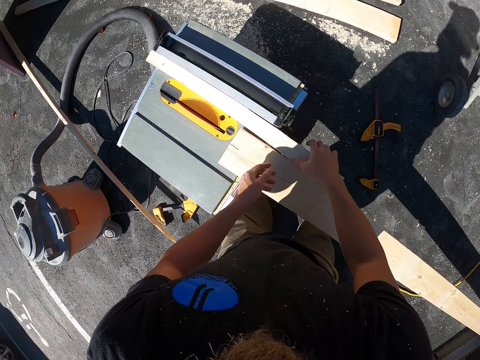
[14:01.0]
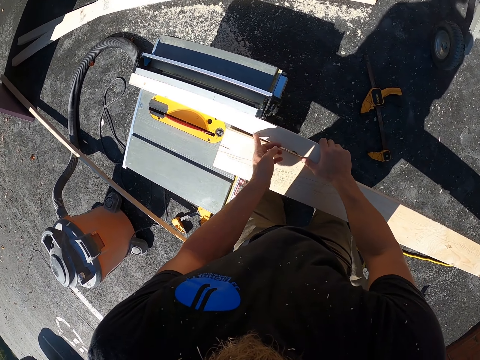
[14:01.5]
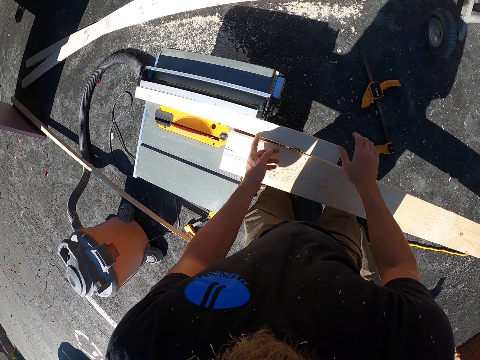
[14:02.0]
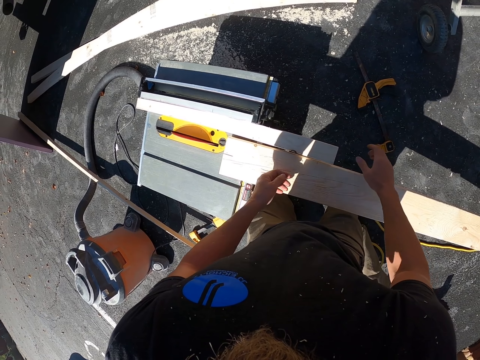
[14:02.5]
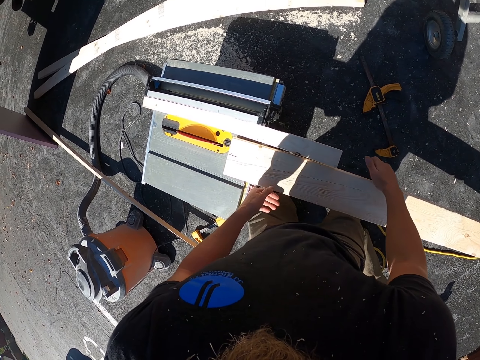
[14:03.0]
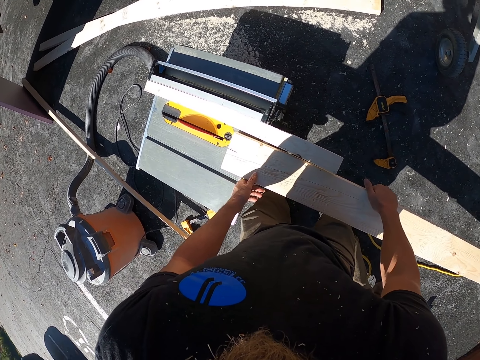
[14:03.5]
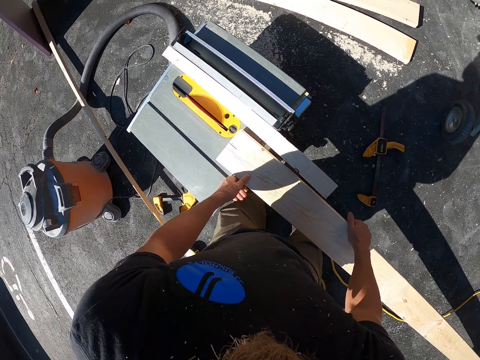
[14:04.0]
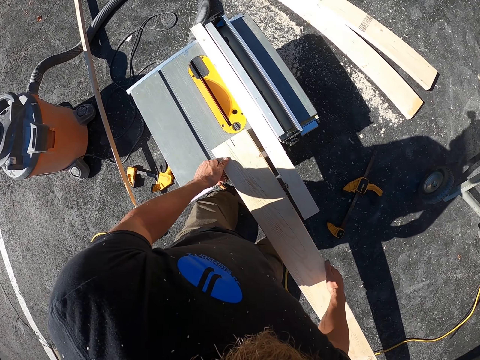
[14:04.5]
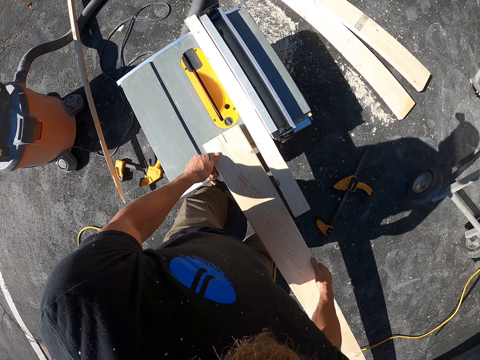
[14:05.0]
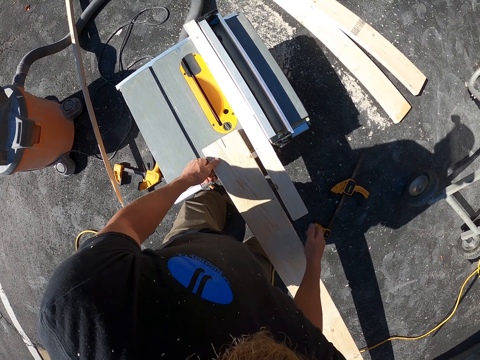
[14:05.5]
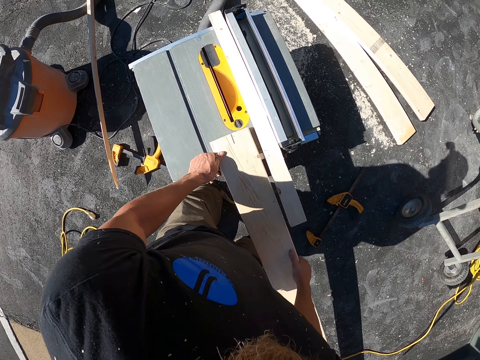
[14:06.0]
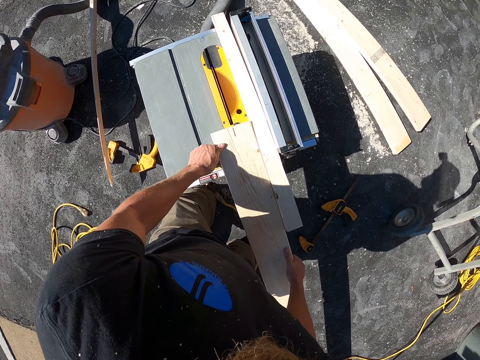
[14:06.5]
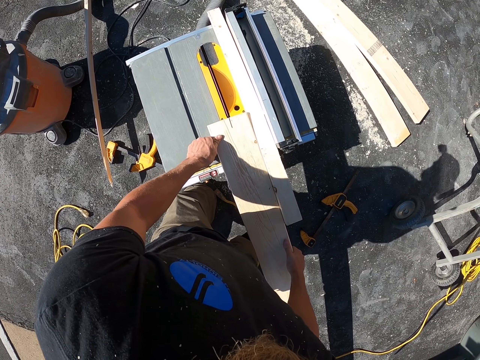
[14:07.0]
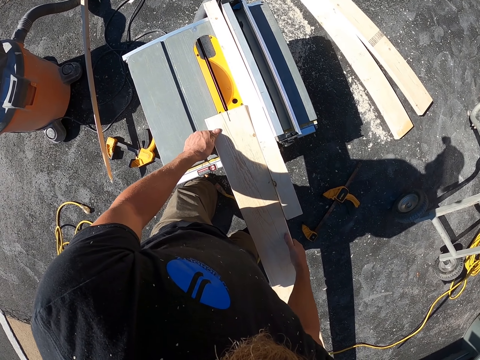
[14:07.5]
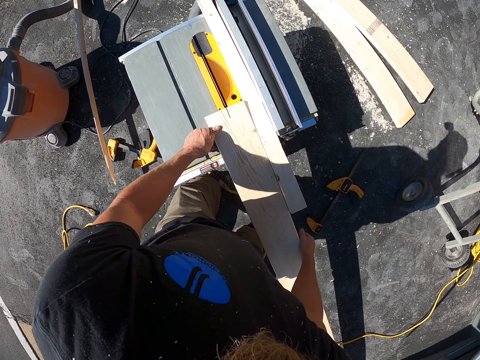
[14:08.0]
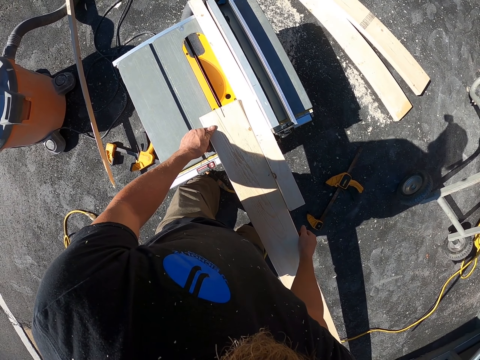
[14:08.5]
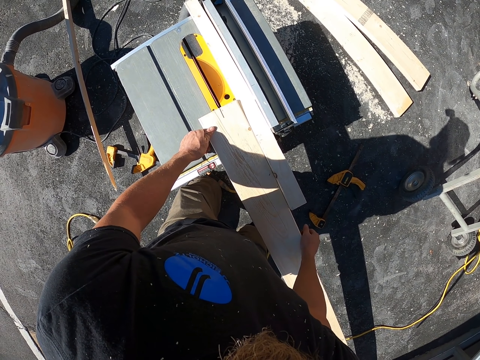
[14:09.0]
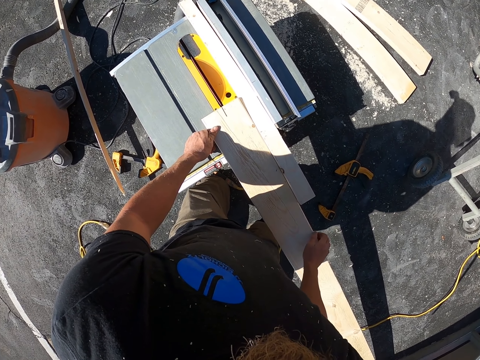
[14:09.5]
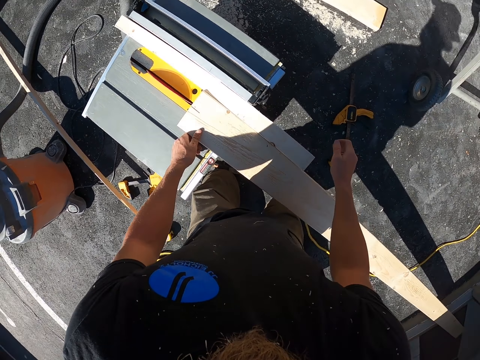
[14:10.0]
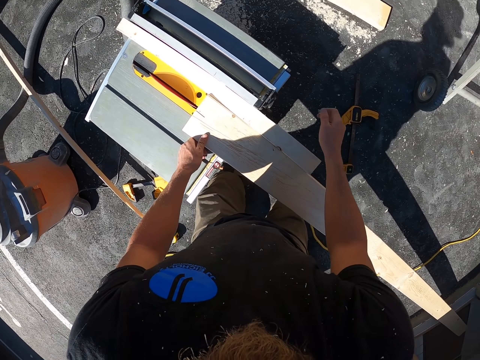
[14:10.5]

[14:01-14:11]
The camera wearer adjusts the wood on the wood cutting machine. They hold the wood with both hands. They hold the wood with both hands again. They adjust the wood on the wood cutting machine. They look at the wood.

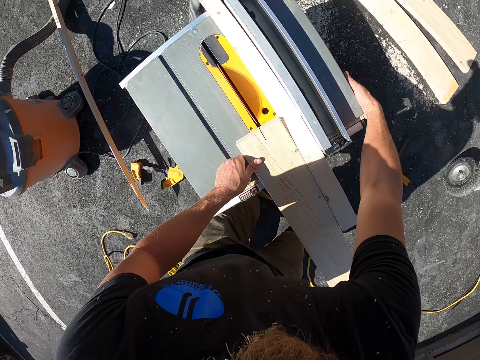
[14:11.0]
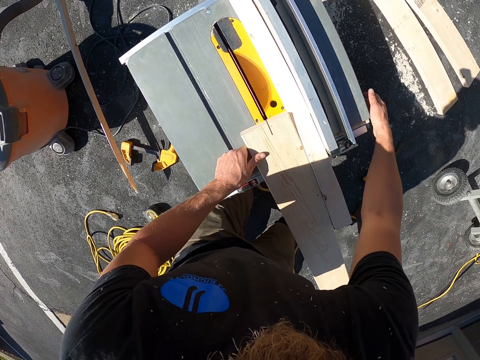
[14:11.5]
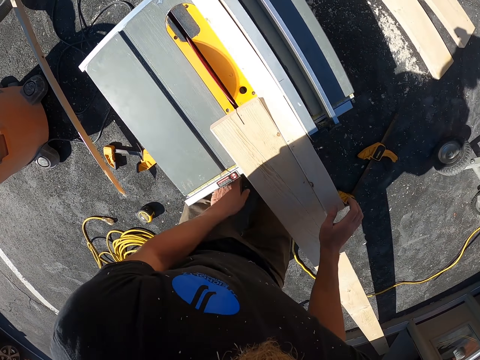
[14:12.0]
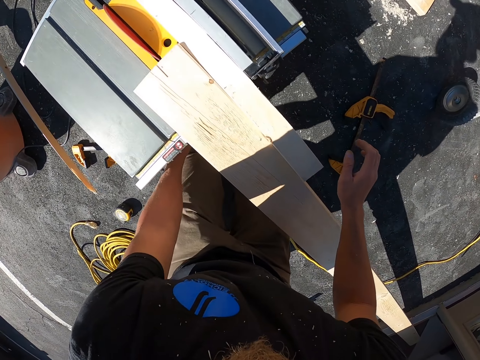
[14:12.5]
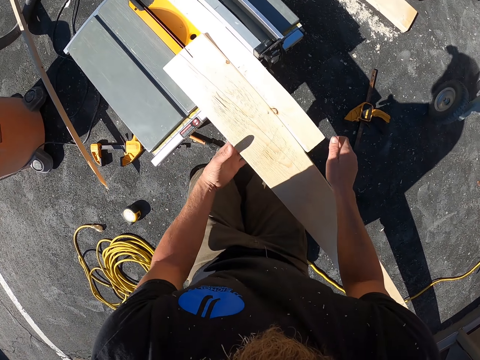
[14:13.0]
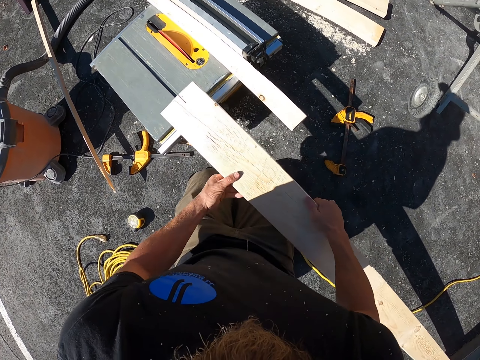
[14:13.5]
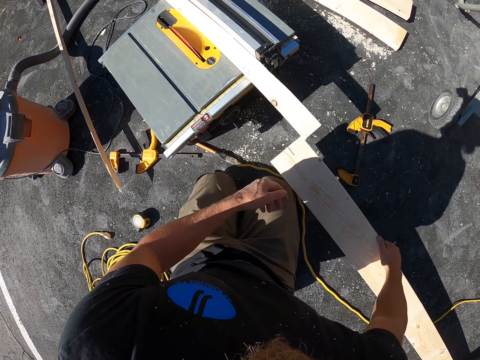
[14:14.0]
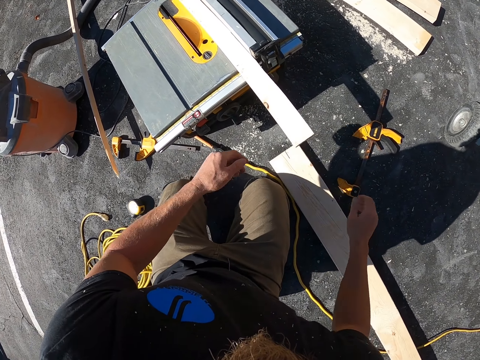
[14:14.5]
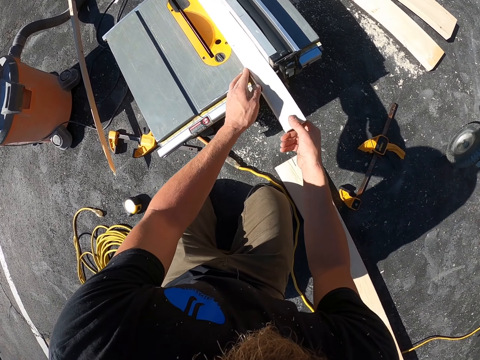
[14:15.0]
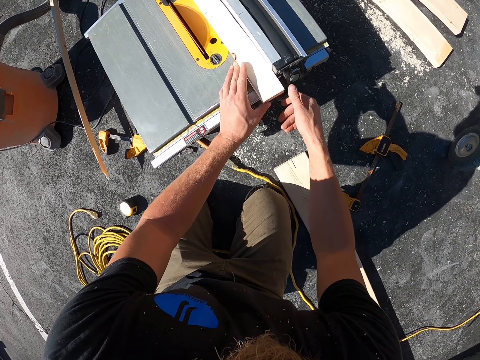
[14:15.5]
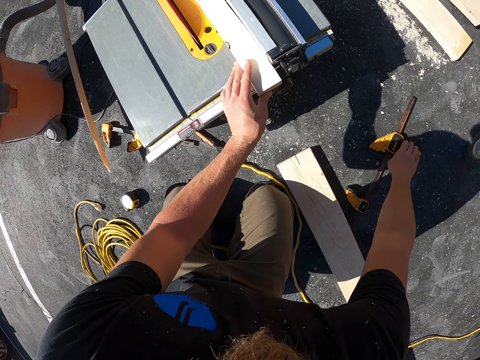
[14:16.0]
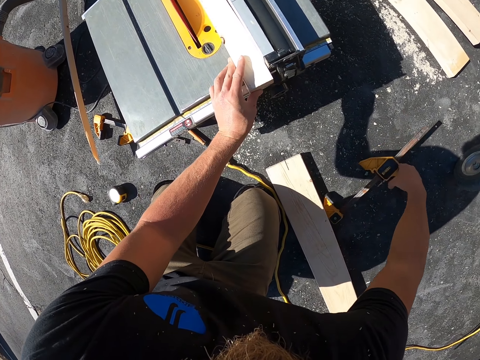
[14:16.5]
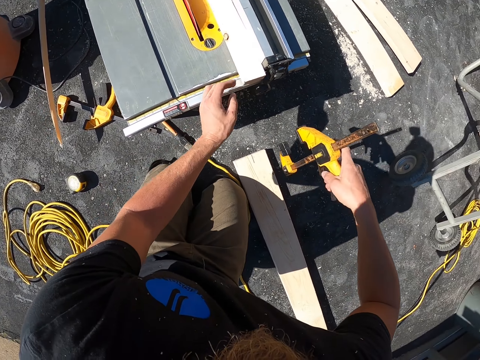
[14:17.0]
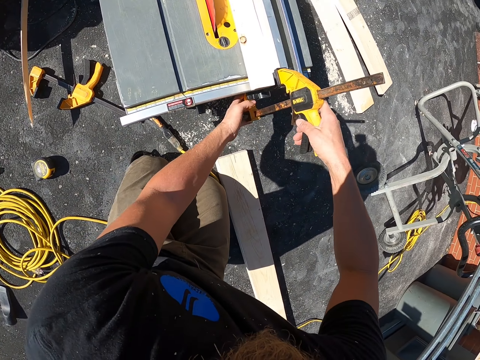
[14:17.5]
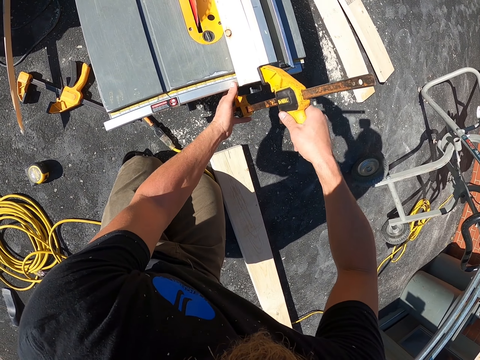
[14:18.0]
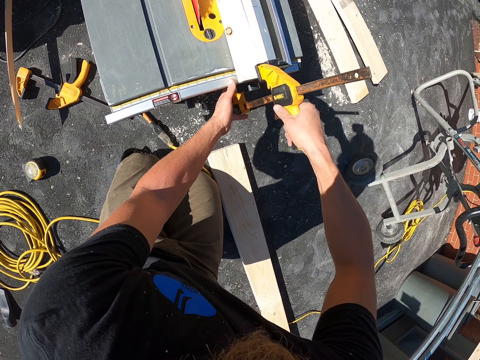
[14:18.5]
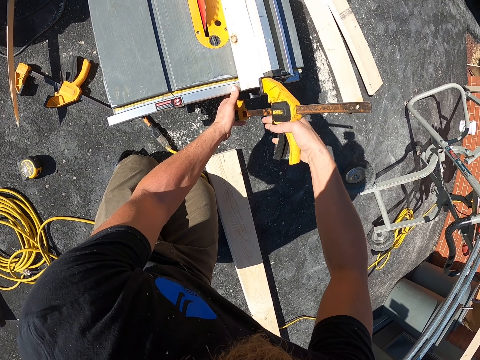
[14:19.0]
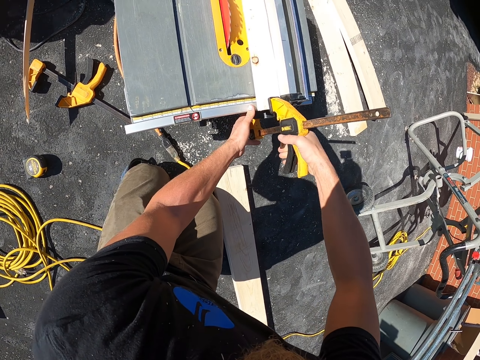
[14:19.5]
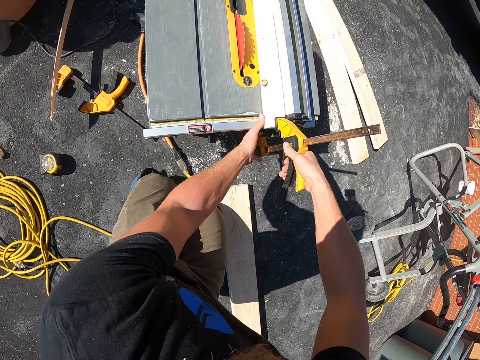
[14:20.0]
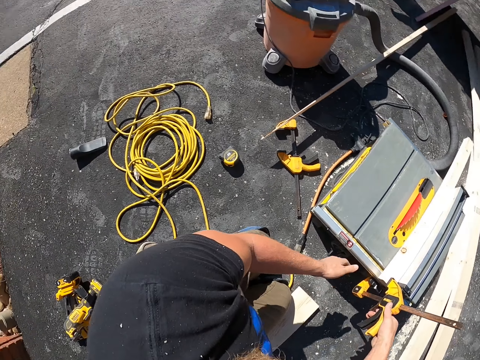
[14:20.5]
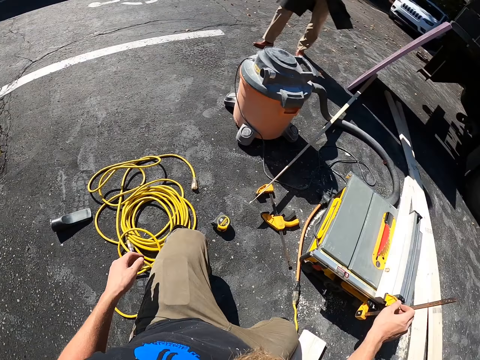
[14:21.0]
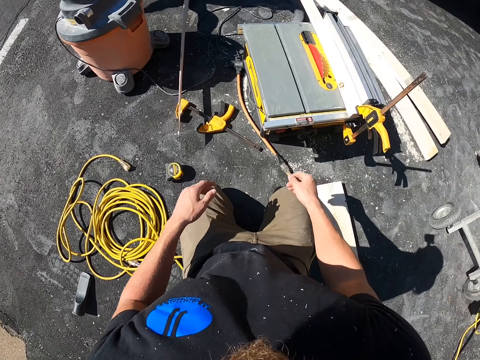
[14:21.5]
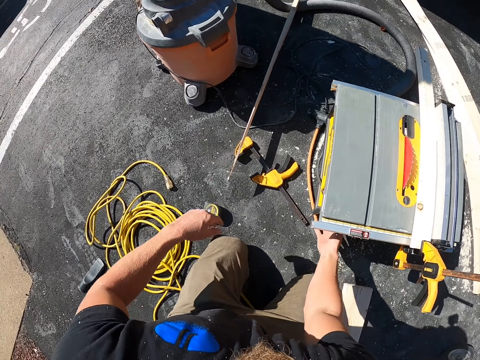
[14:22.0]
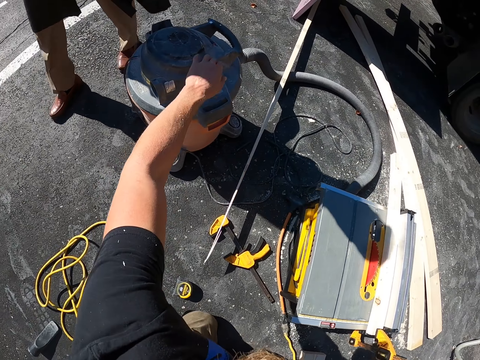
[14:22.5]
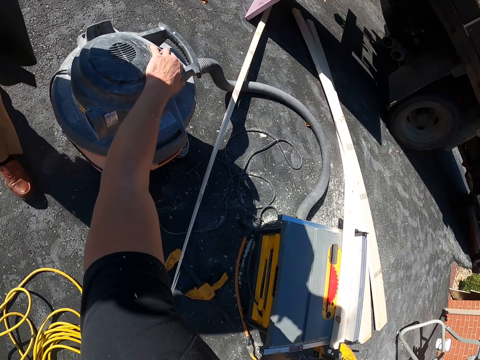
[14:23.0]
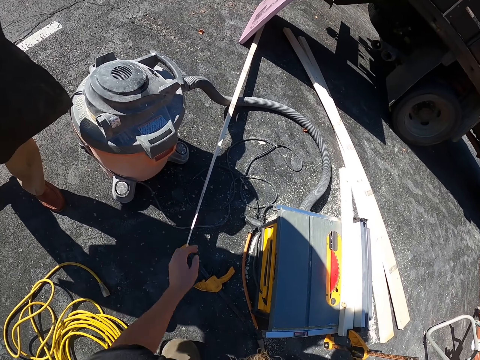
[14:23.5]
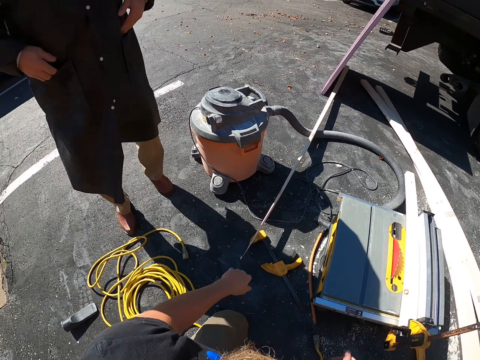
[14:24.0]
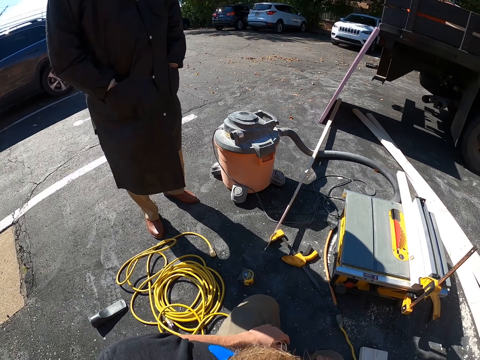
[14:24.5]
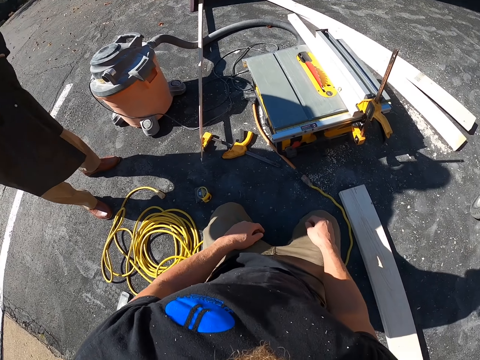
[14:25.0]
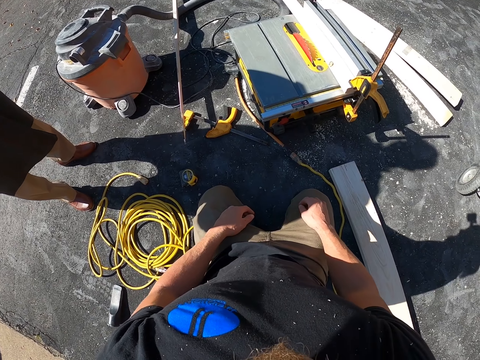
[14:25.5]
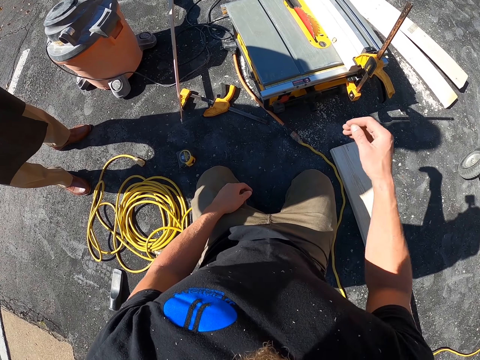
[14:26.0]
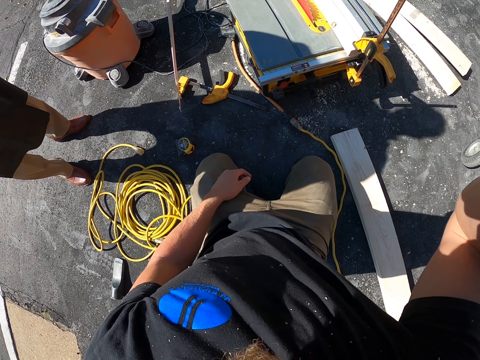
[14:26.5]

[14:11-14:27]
The camera wearer puts the right hand under the table. He touches the wood cutting machine. He picks the wood from the wood cutting machine. He places the wood on the floor. He moves the wood on the wood cutting machine. He locks a clamp on the wood cutting machine. He picks the wood holder. He holds the wood with the wood holder. He looks at the vacuum cleaner. He places his hand on his knees. He places his hand on the vacuum cleaner. He places his hand on his knees. He looks at the cutting machine. He lifts the hand. He adjusts the camera.
